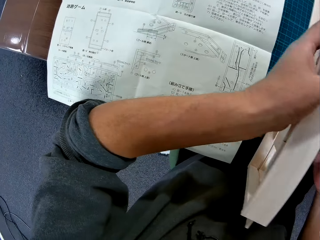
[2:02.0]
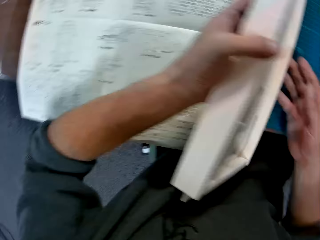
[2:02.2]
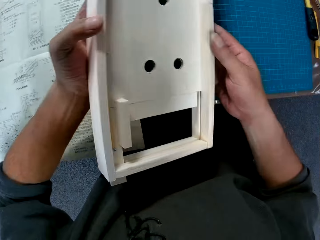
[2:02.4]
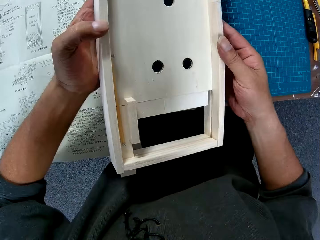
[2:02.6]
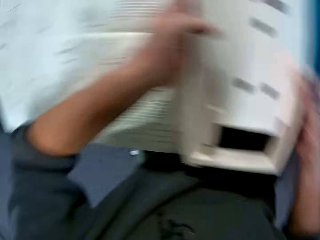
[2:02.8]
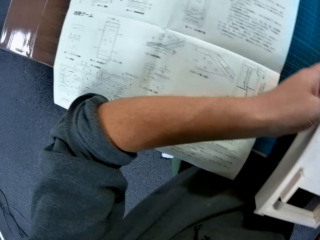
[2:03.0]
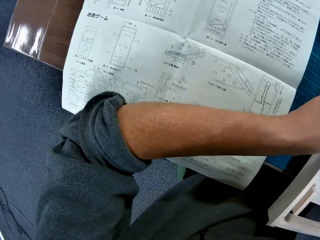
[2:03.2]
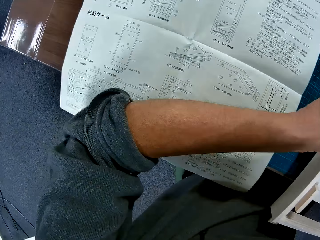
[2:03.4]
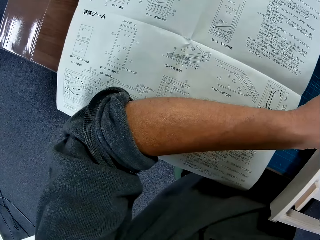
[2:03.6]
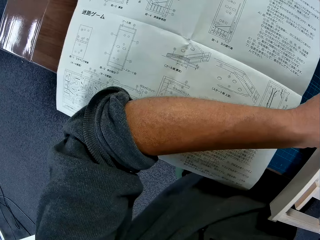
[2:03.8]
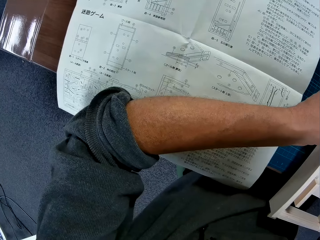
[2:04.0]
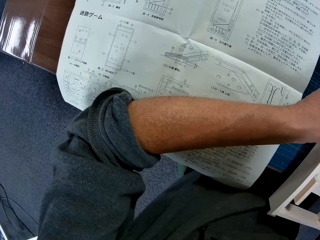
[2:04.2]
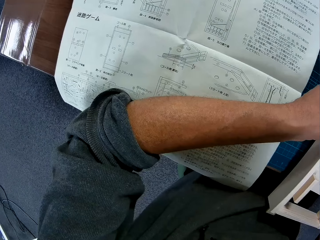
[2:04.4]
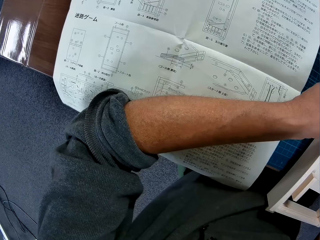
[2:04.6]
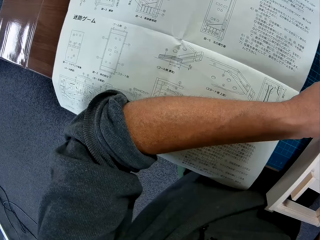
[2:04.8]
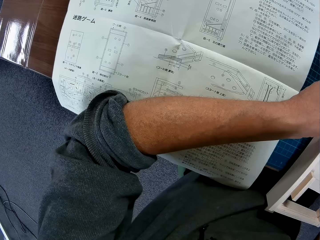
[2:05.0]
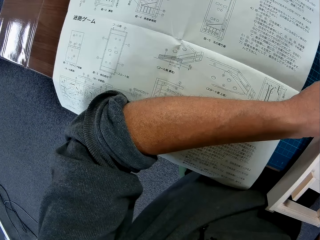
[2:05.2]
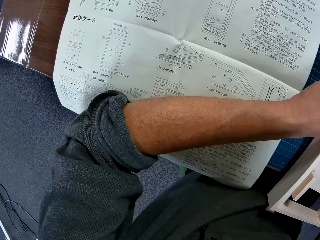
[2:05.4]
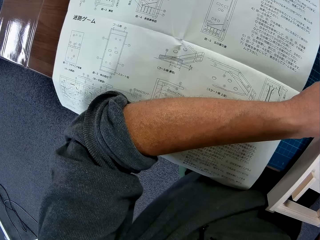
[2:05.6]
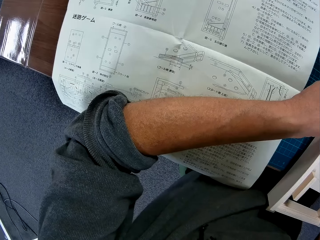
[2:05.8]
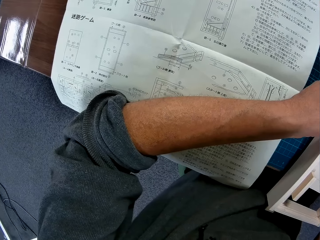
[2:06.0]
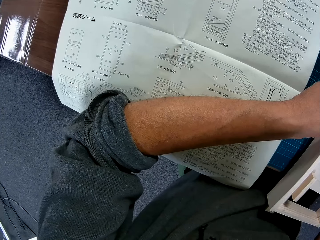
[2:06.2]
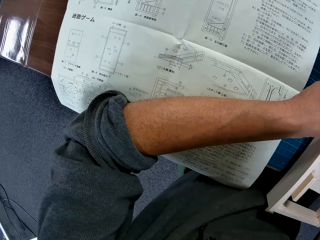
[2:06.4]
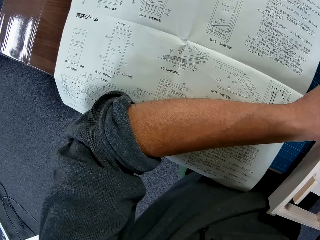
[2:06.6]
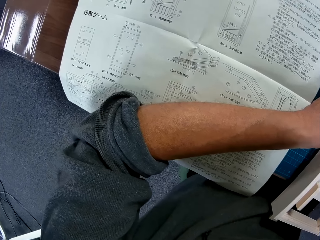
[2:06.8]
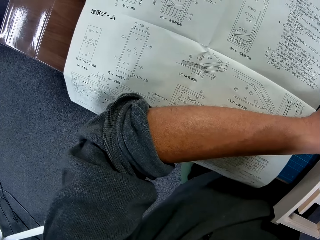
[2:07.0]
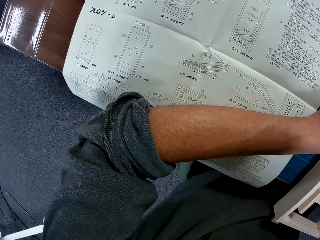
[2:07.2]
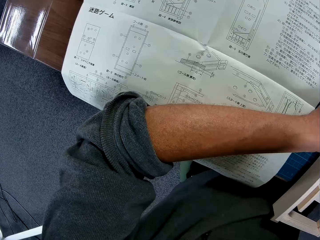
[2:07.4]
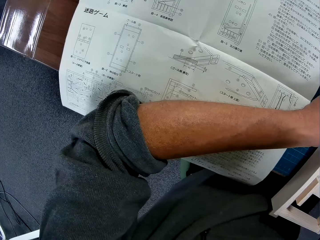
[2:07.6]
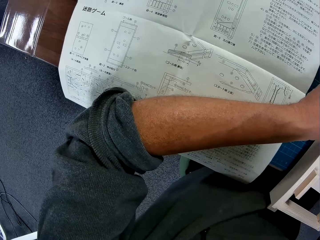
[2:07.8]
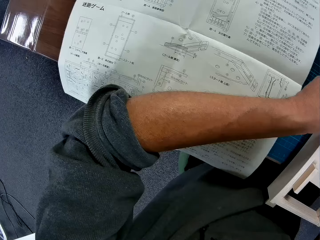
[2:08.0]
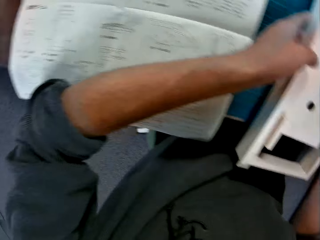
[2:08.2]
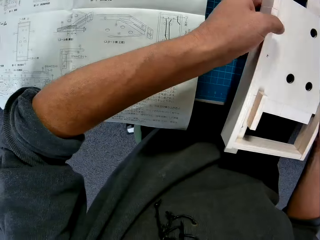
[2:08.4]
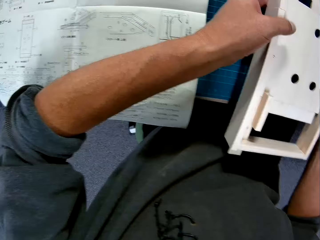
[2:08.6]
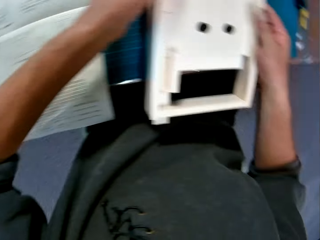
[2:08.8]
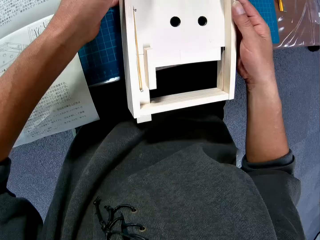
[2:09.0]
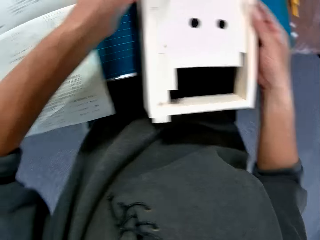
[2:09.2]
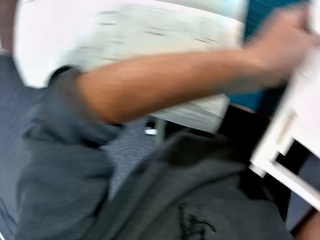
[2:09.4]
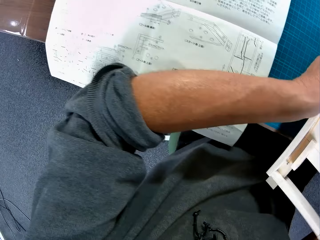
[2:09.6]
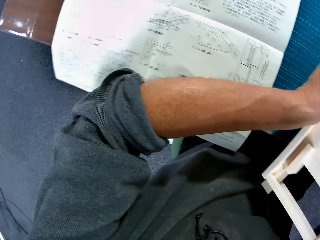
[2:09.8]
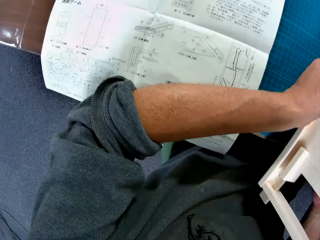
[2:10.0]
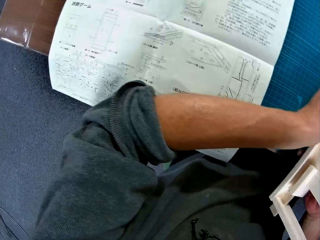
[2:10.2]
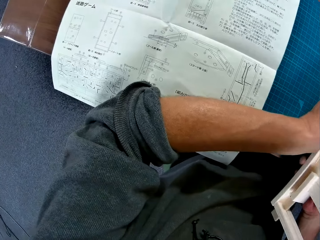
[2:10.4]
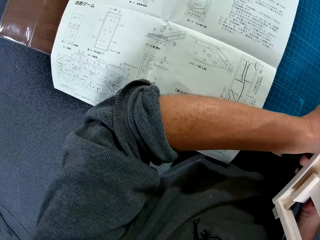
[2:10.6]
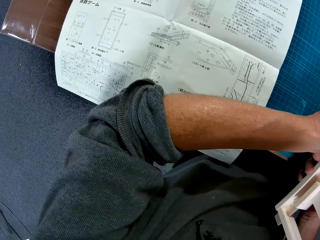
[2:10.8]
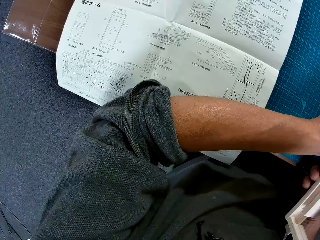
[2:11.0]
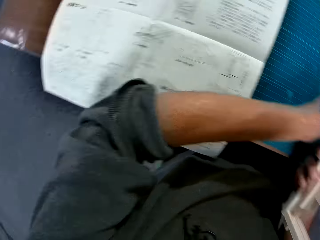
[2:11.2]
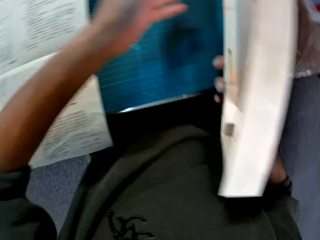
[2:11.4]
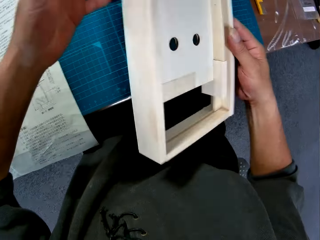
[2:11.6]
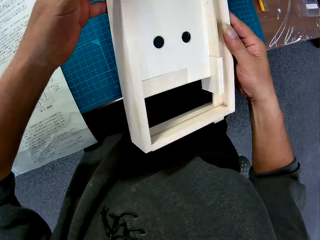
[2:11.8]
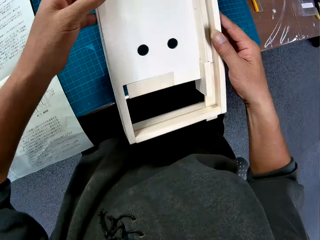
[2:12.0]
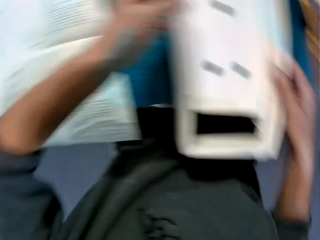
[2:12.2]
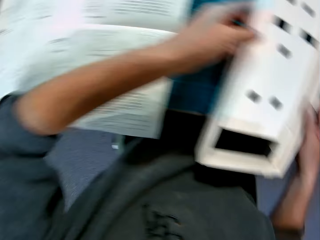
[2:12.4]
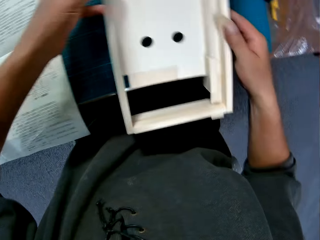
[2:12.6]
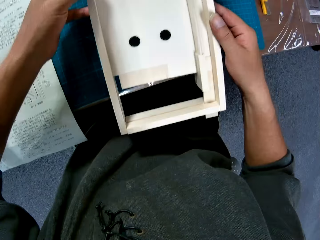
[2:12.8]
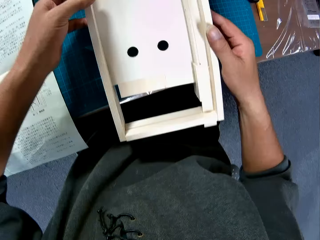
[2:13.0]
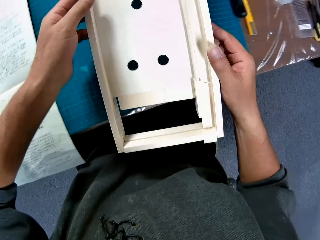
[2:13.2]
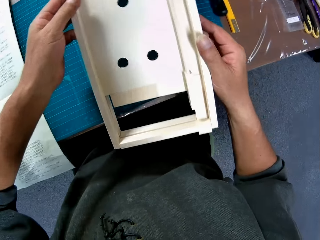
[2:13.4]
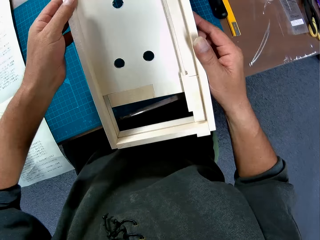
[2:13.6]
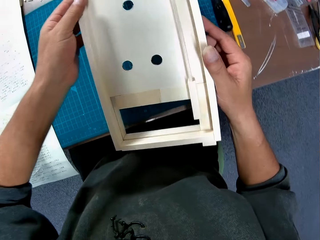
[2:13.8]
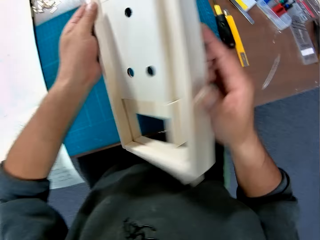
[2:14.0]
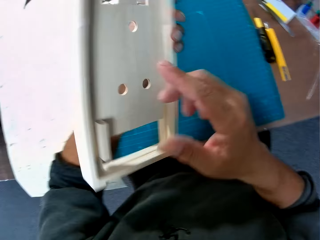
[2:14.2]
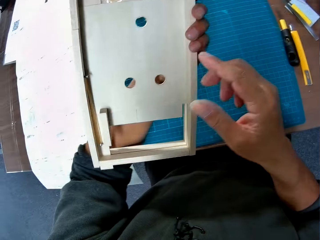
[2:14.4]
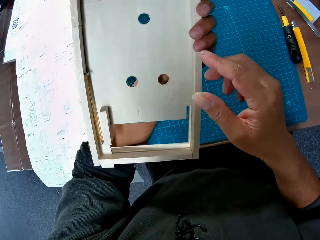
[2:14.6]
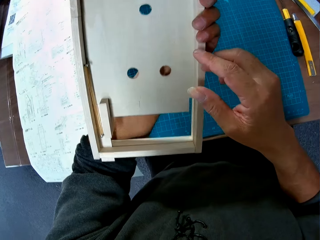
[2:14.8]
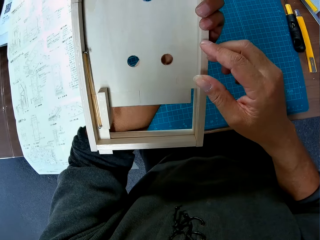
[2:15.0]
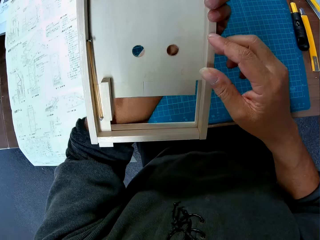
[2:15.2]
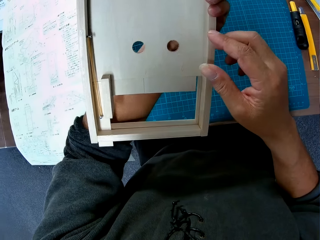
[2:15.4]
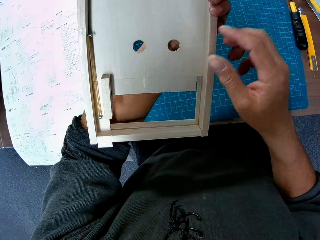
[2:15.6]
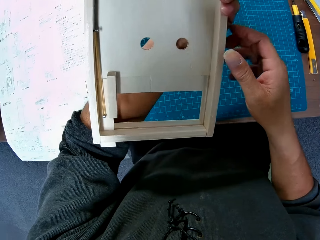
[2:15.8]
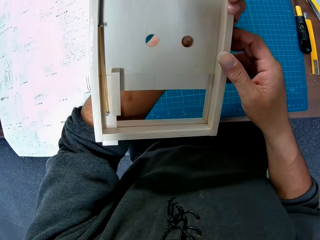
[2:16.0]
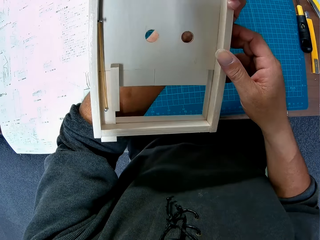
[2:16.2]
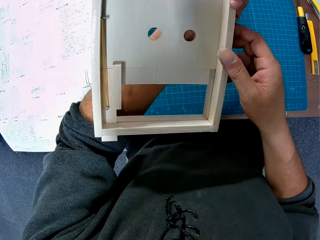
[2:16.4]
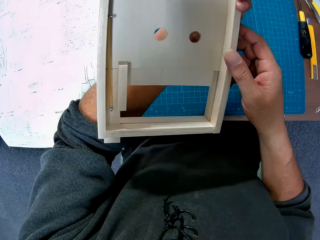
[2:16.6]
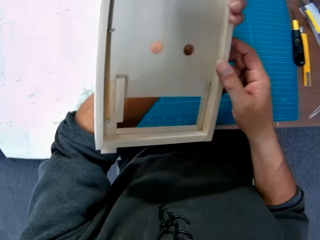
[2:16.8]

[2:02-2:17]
The camera wearer turns over the wooden piece in his hands. He looks at the manual. He looks at the wooden piece. He reads the manual. He glances at the wooden piece in his hands. He turns over the wooden piece in his hand.

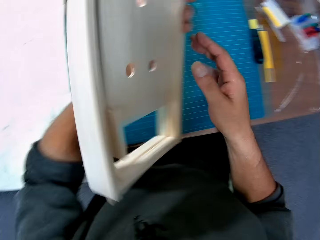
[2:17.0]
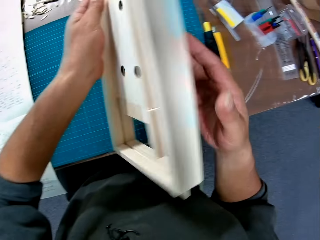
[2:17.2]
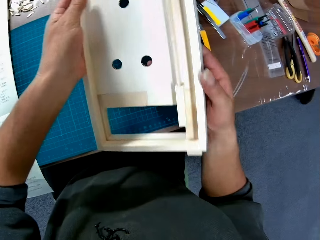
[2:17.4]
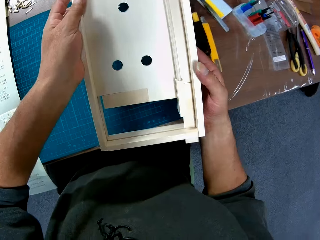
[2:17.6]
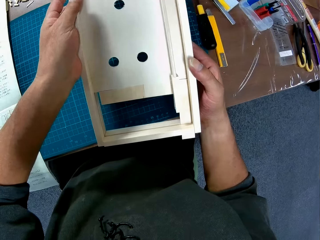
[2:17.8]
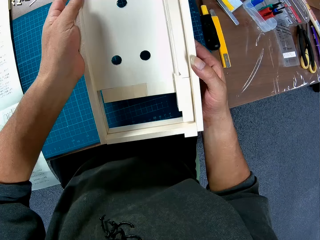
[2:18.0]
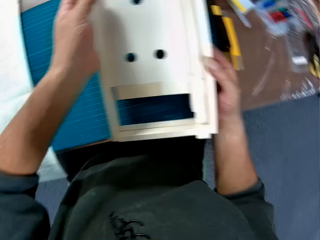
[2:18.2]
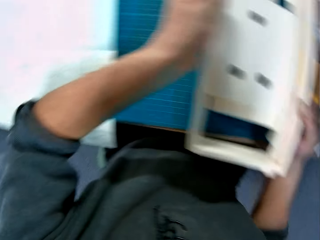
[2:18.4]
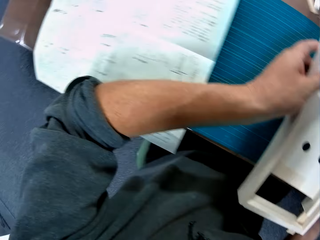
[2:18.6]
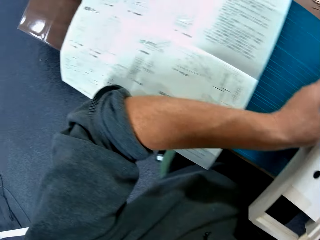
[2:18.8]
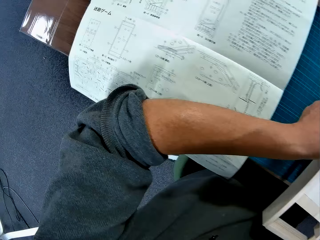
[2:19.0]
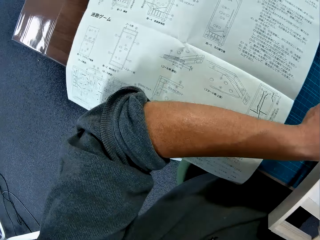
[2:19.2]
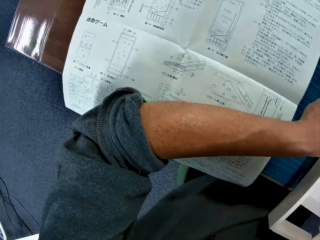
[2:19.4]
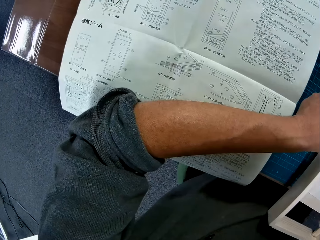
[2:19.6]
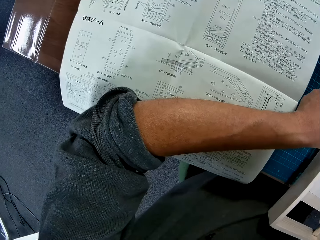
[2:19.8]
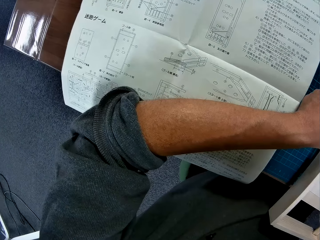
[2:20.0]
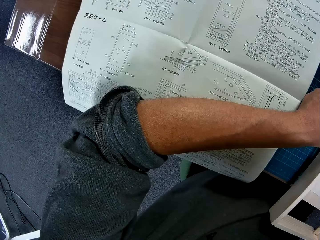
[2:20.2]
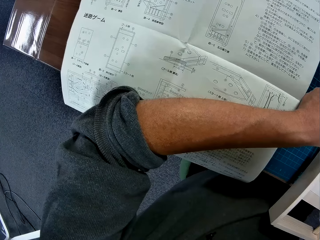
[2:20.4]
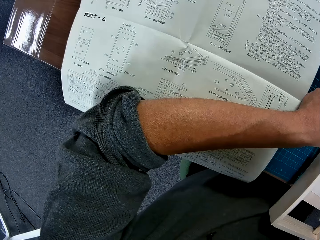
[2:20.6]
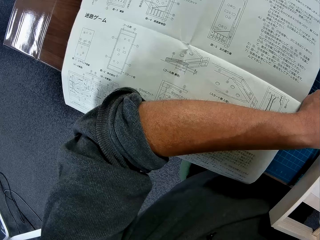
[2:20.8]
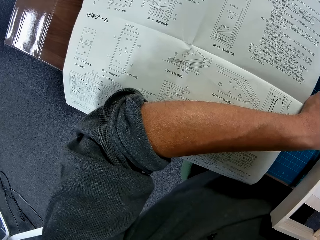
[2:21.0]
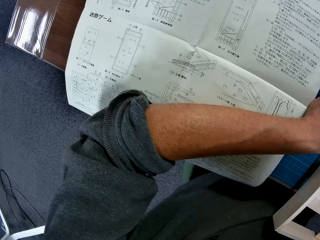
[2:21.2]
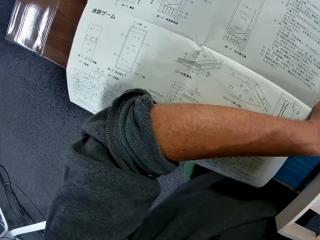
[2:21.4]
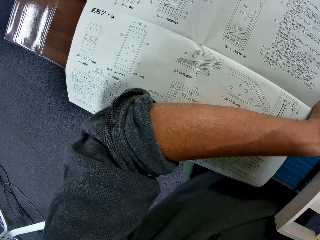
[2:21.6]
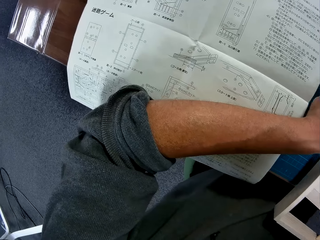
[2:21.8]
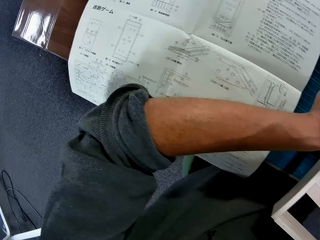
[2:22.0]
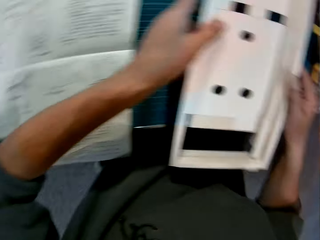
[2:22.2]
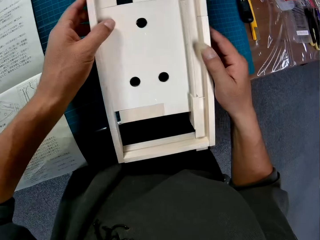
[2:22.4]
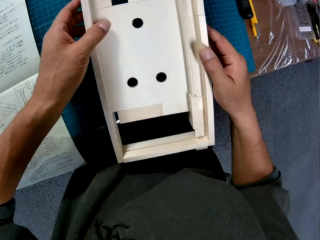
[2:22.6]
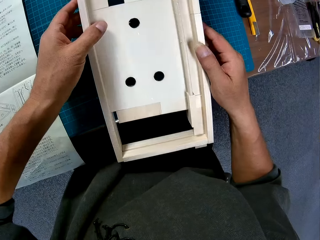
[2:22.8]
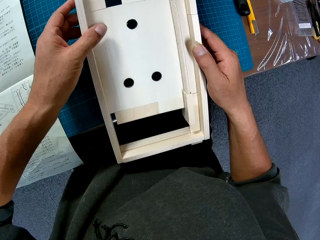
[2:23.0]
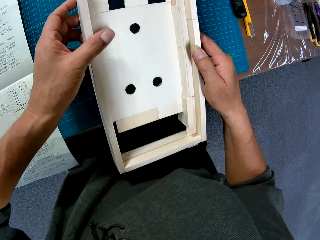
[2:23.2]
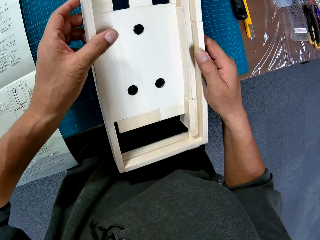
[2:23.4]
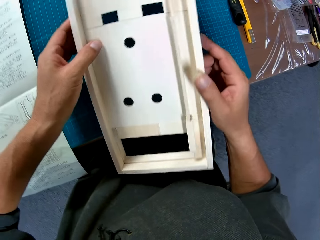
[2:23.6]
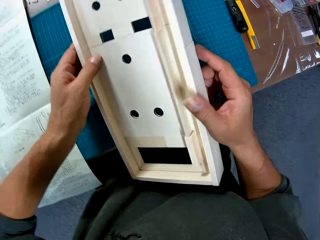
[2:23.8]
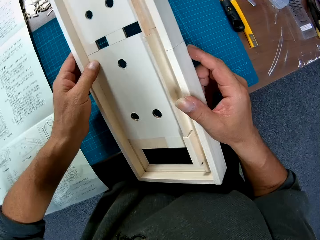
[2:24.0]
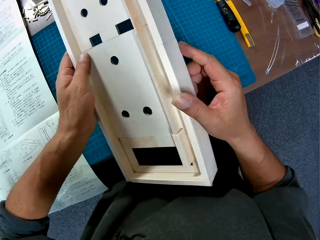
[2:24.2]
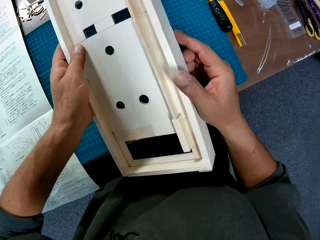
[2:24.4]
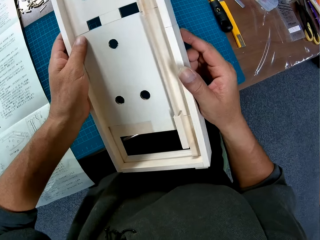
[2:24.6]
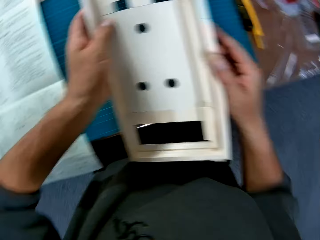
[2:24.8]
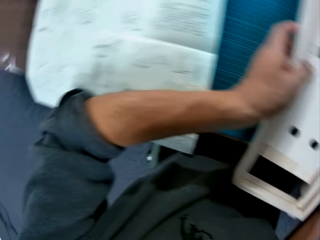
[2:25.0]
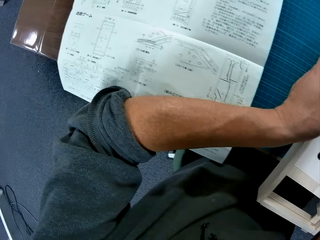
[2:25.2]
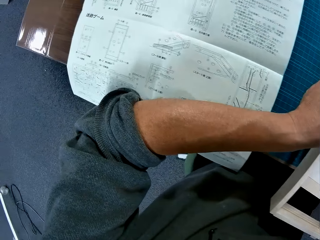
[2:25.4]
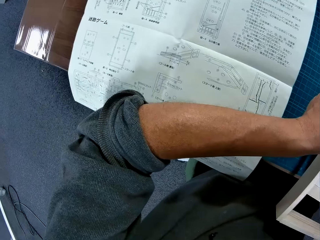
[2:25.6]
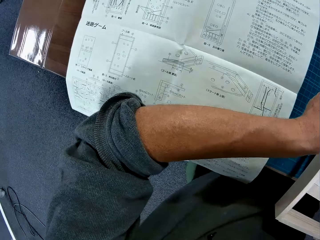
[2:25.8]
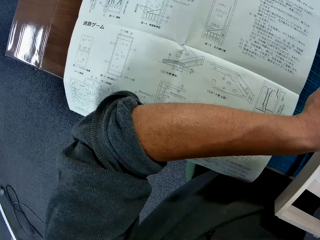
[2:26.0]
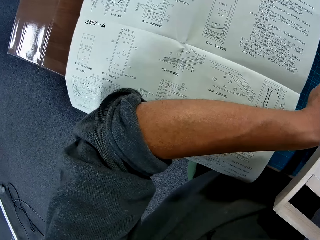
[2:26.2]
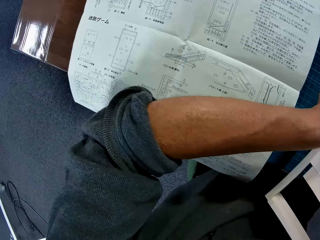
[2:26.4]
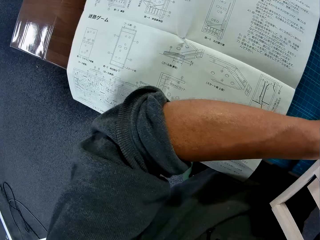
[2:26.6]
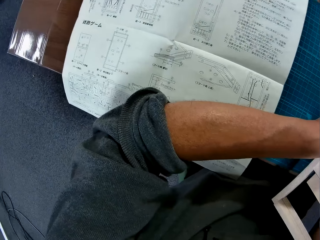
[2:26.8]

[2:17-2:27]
The camera wearer glances at the instruction manual. They look at something. They read the manual.
